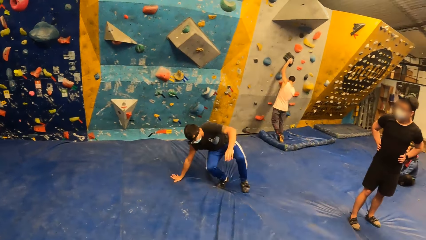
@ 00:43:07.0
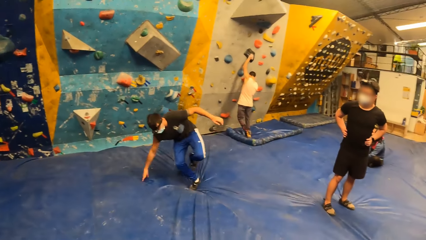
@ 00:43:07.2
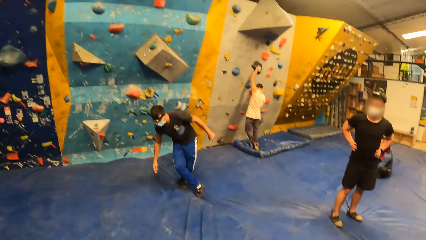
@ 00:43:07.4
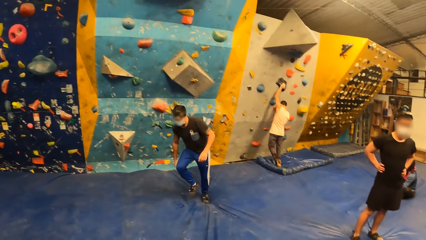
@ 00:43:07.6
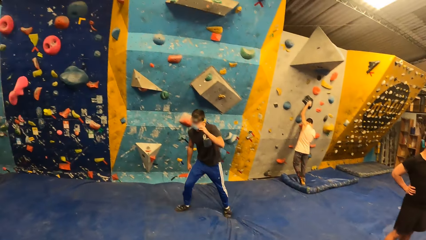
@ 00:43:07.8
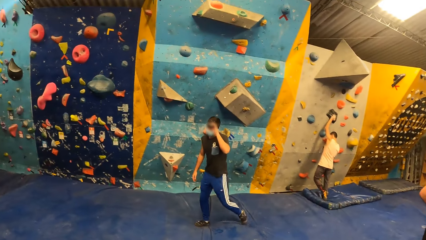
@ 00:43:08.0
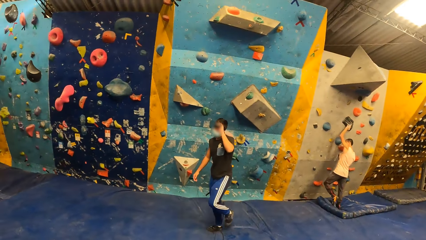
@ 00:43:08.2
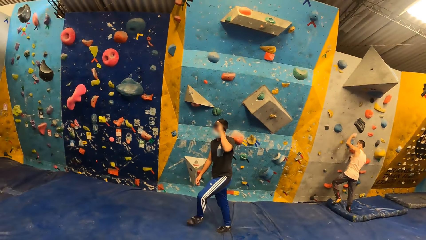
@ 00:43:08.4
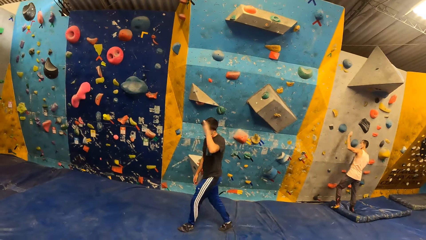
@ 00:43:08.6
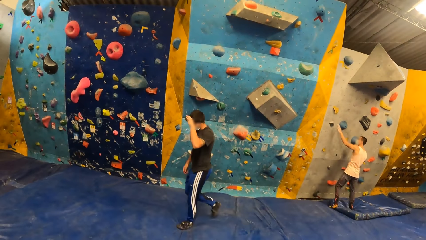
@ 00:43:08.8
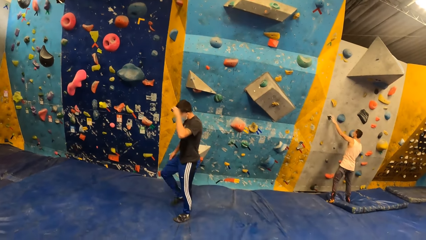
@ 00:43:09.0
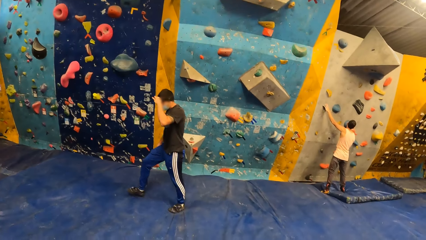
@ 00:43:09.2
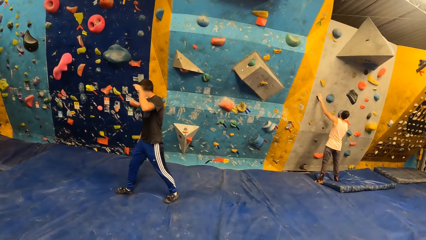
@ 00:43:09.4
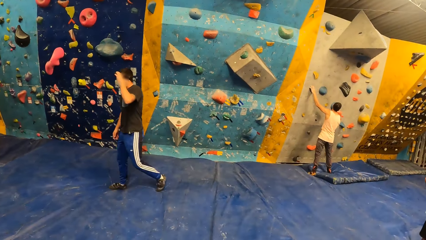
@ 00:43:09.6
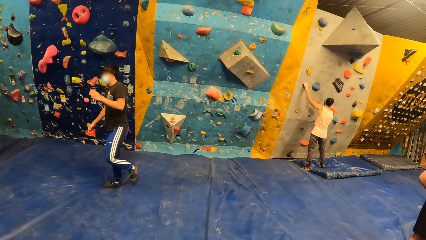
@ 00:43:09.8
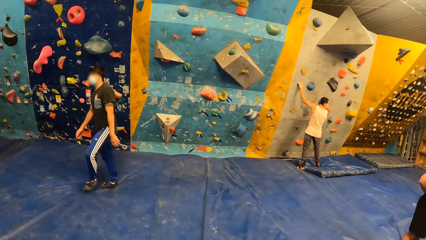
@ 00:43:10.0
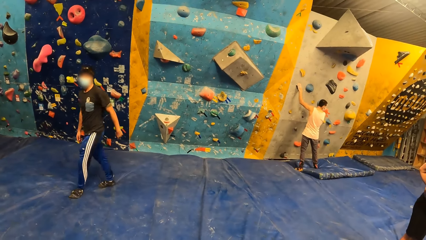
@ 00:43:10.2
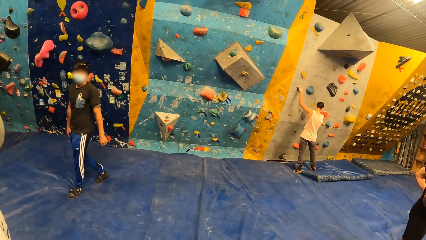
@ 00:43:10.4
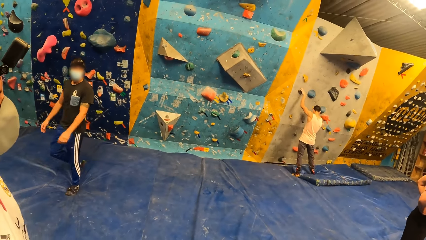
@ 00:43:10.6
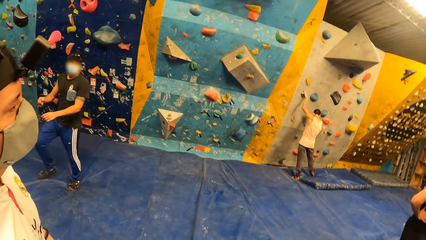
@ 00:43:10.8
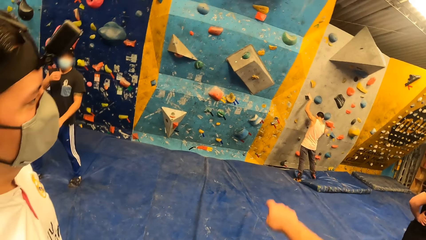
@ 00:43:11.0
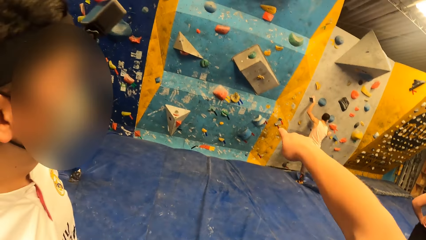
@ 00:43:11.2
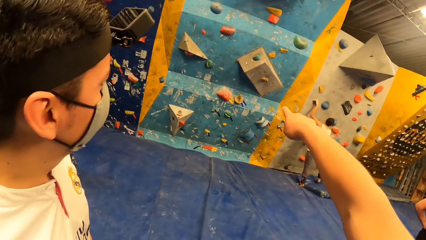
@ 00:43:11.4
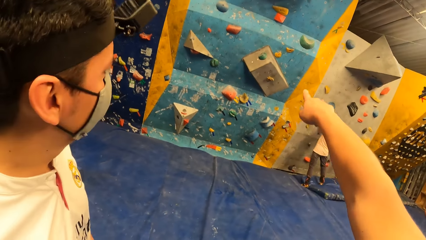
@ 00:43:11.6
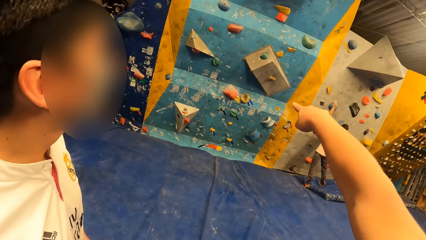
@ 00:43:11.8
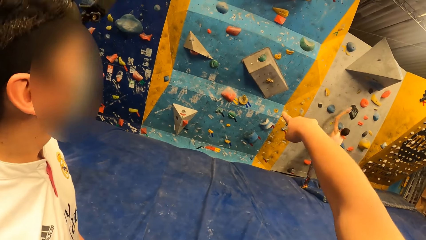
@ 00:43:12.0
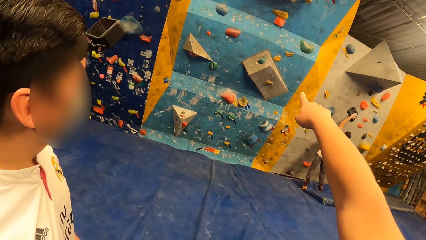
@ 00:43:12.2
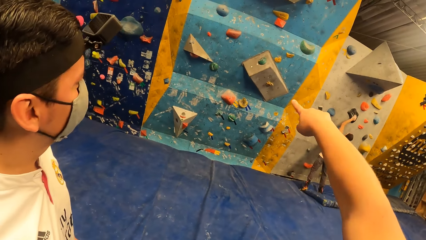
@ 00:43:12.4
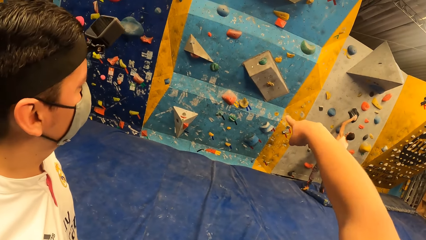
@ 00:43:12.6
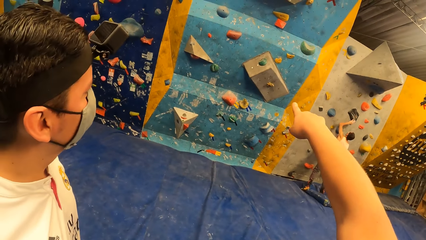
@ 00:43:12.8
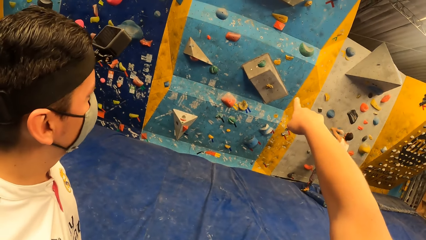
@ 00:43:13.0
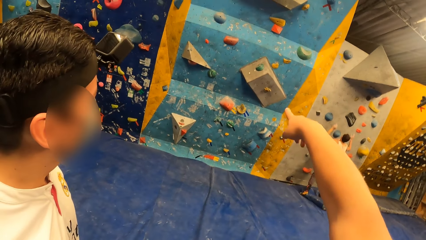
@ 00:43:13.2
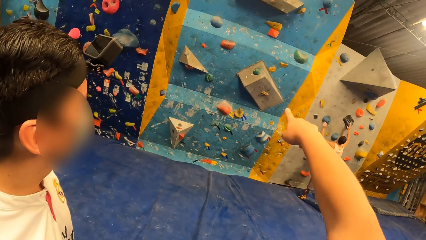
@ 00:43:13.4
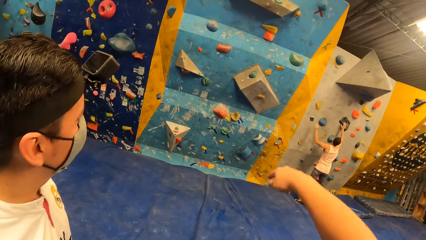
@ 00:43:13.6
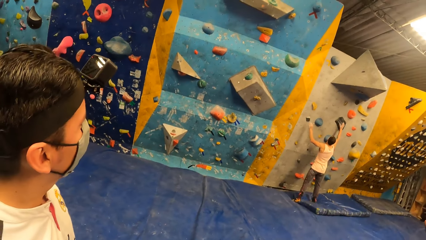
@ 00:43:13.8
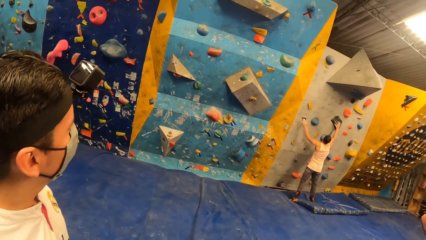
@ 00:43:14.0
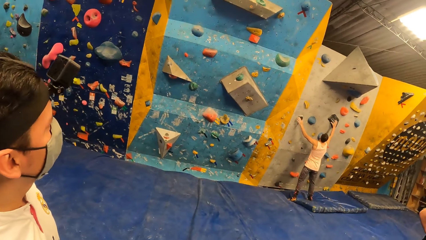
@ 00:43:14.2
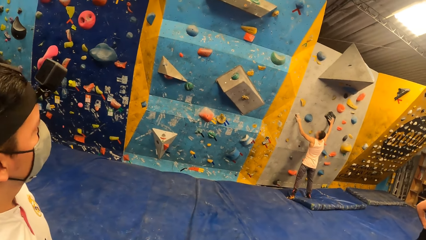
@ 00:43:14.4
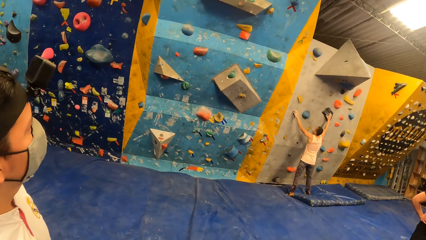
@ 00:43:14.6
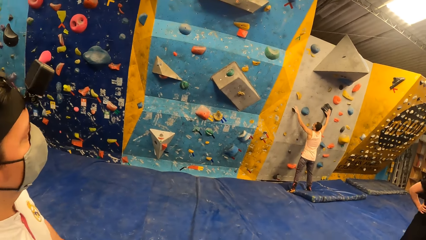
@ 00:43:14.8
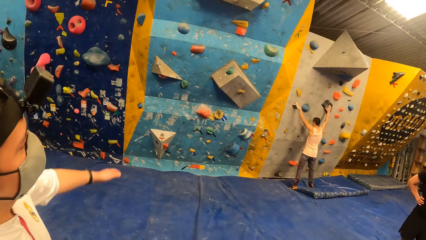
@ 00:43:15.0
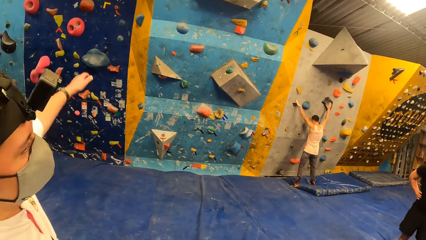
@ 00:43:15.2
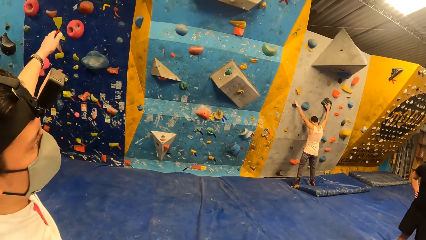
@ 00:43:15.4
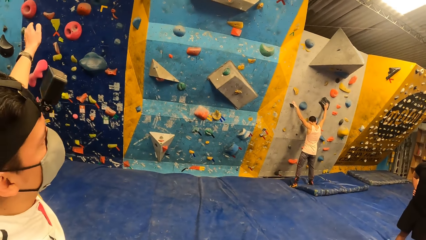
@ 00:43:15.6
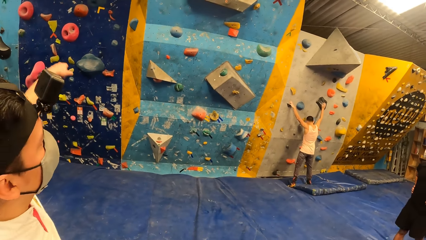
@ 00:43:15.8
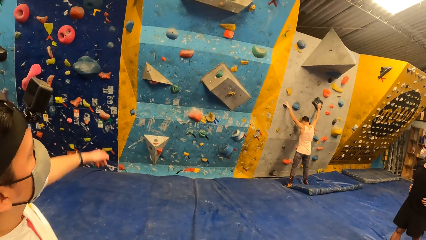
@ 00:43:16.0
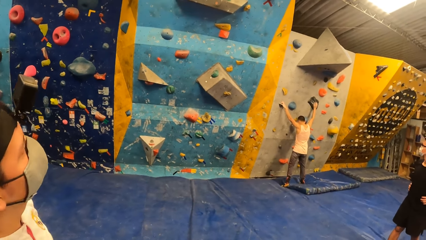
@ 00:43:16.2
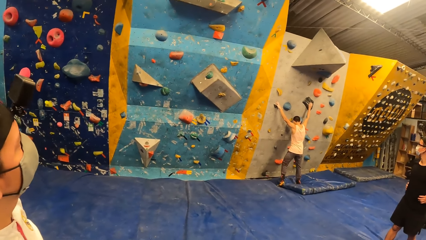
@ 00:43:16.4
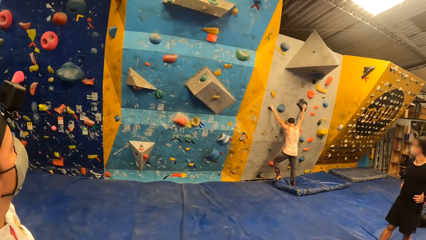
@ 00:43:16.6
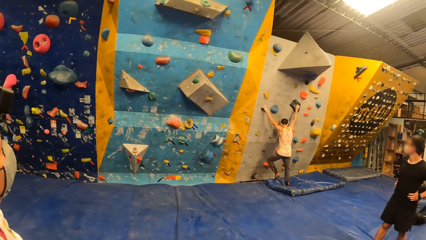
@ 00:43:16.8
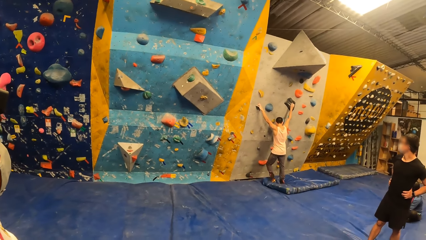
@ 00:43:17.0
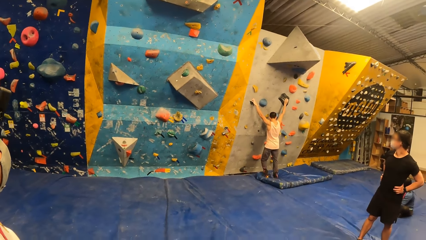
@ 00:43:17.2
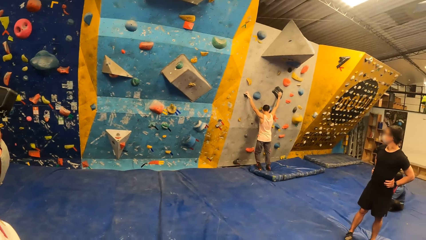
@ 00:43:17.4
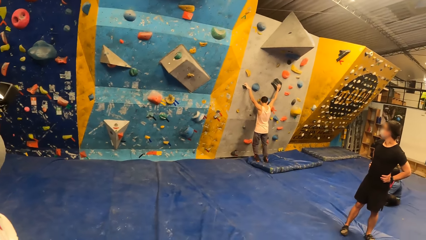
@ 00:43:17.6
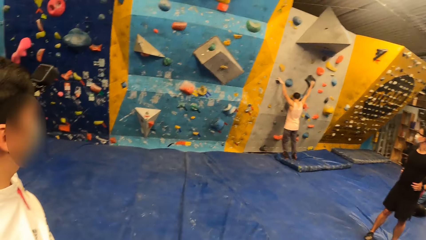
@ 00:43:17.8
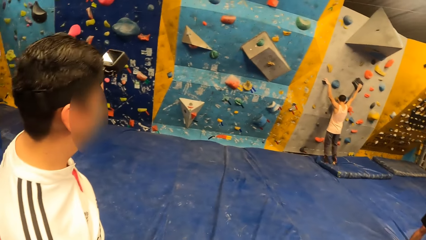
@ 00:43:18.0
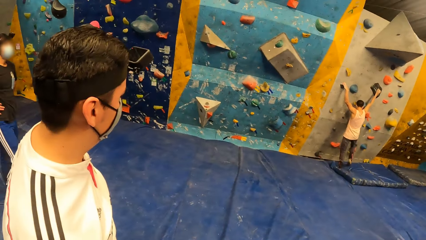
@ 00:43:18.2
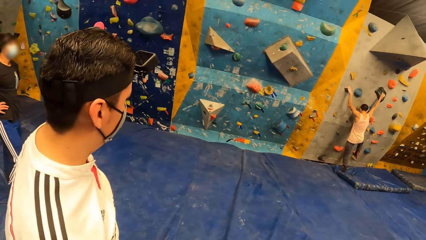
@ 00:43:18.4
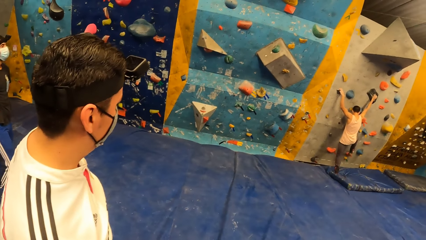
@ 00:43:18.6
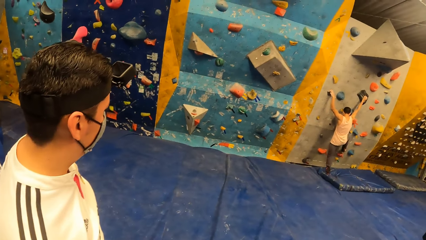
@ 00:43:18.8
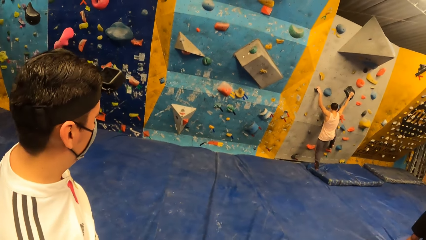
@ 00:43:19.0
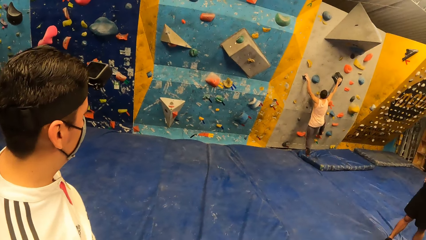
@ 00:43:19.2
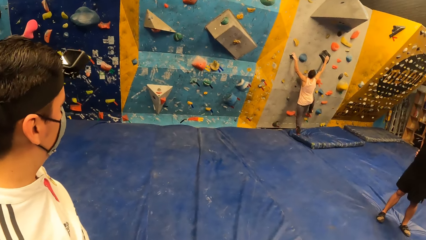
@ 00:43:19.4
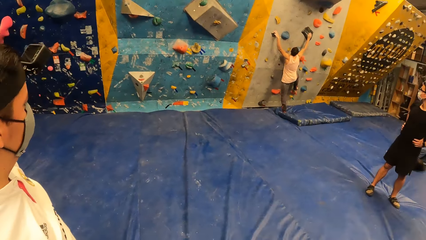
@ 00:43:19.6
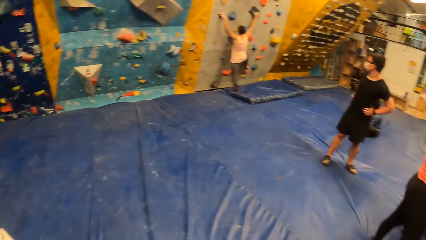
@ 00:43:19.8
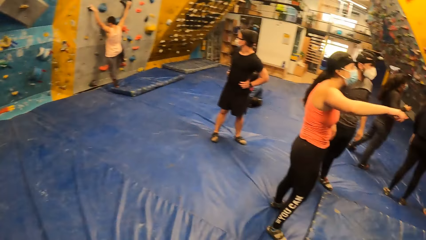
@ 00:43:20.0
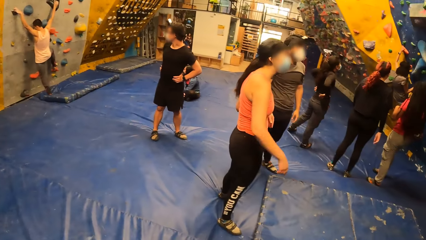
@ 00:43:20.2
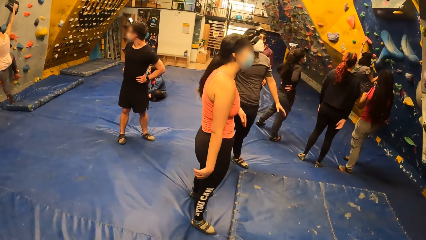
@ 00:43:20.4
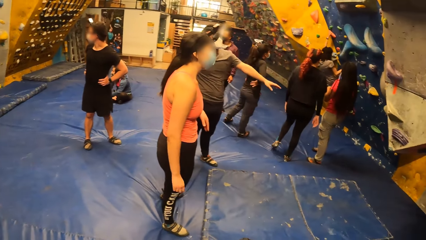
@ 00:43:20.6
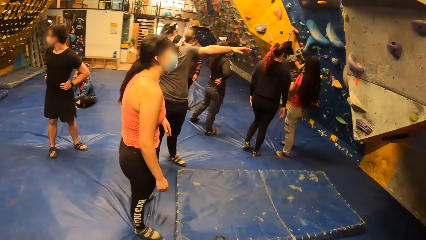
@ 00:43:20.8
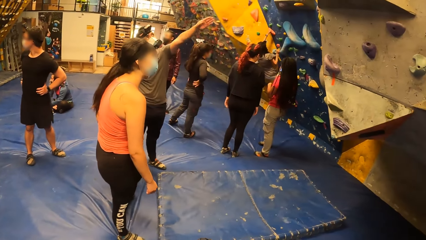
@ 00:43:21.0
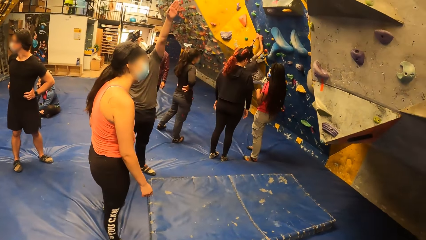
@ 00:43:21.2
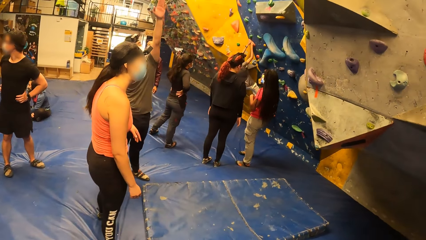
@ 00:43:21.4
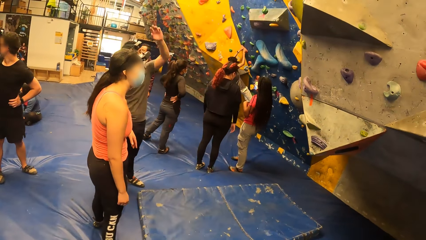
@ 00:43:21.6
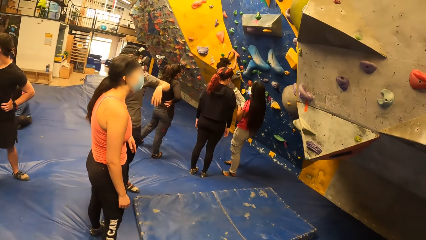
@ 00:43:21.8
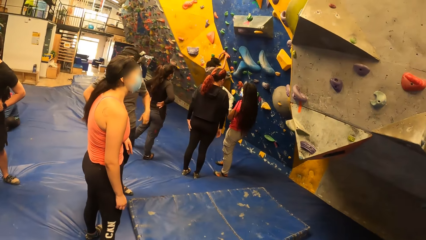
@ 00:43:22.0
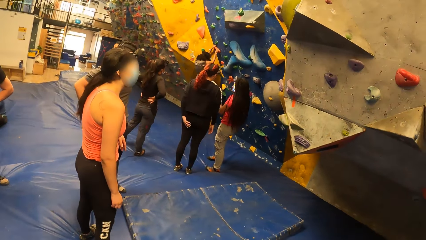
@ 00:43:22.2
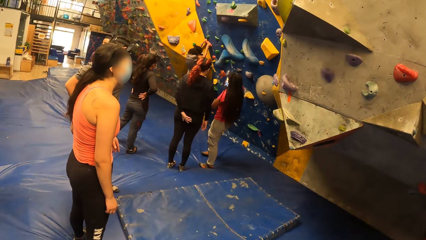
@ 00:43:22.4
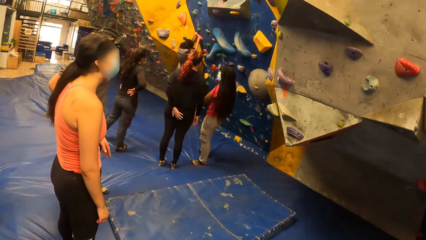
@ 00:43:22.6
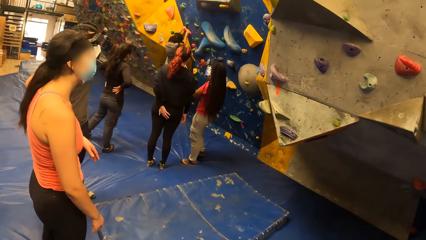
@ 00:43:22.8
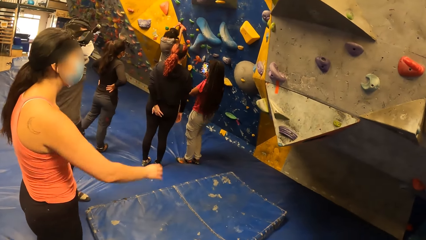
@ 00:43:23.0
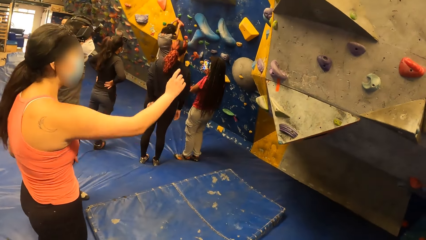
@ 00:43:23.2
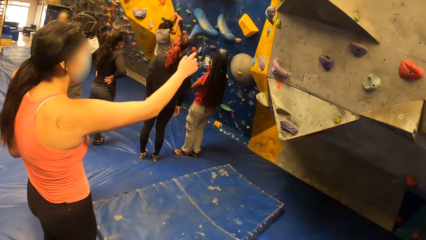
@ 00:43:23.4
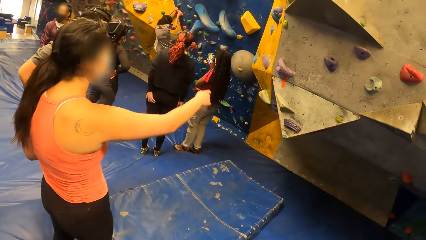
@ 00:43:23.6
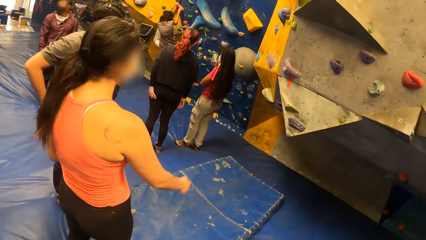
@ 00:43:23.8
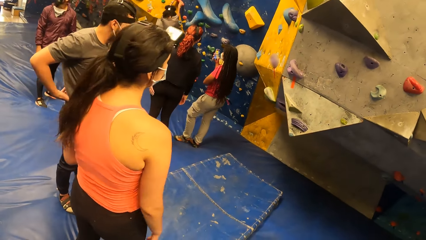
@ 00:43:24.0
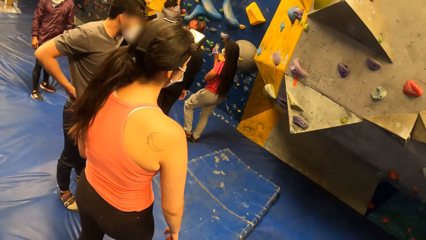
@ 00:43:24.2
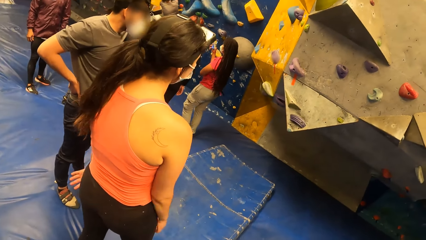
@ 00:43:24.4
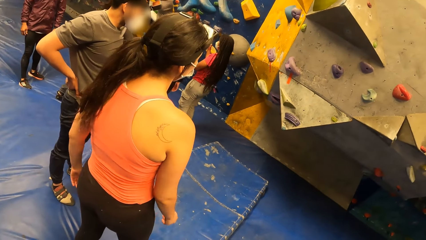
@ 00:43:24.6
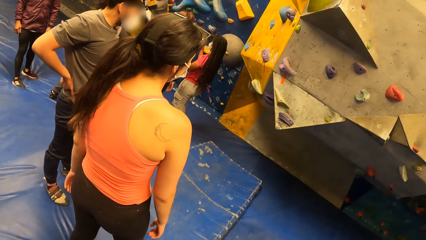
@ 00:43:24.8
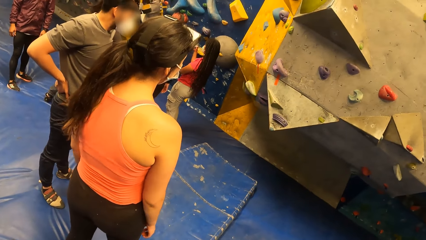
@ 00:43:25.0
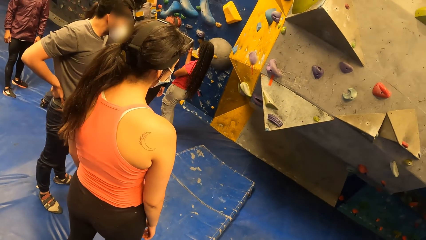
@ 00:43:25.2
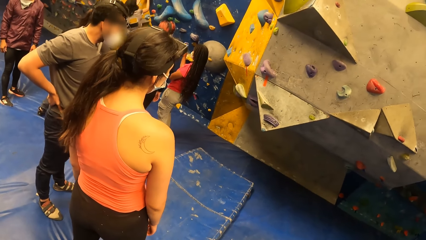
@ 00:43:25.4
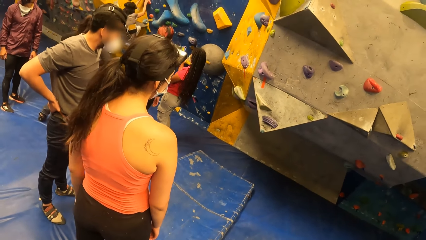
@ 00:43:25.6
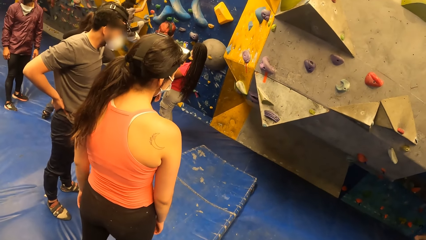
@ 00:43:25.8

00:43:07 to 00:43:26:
The camera wearer points forward with his right hand. He looks around the rock climbing room. A man points forward with his left hand. Another man places both hands and a foot on the wall. A woman interacts with the other man. Another woman climbs the wall.
